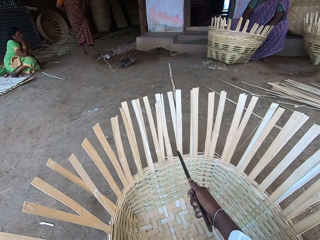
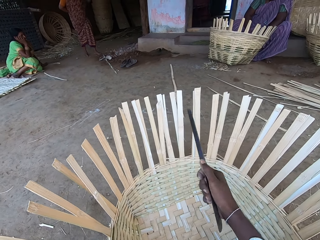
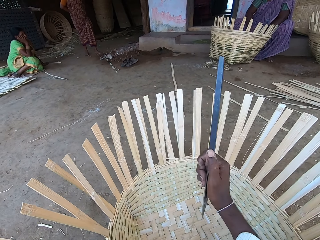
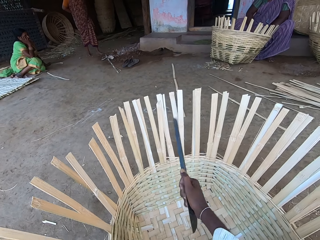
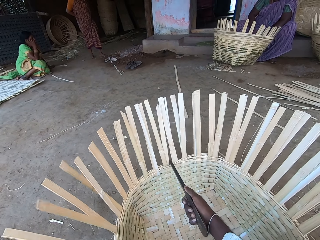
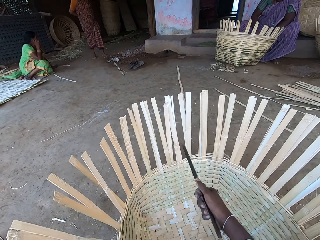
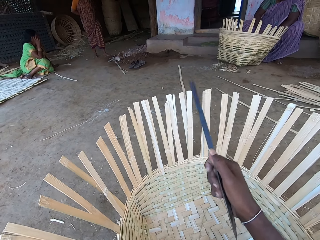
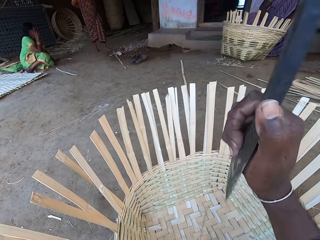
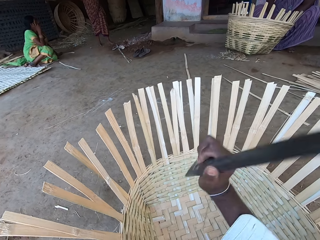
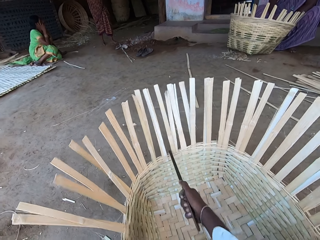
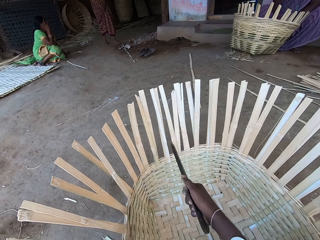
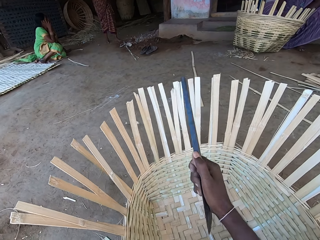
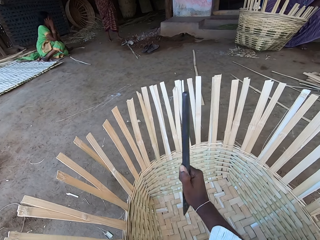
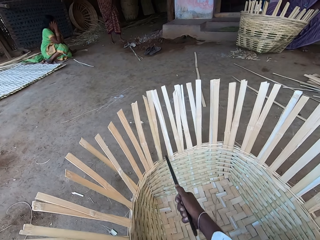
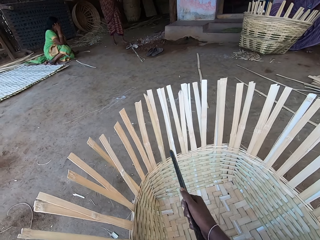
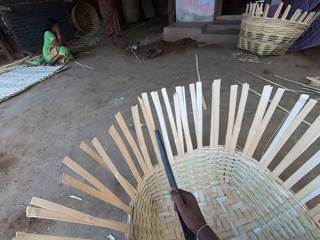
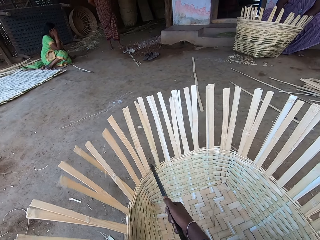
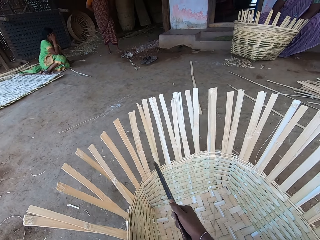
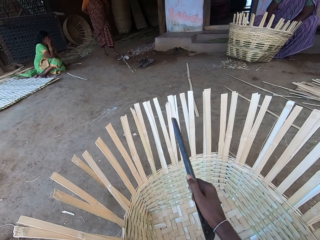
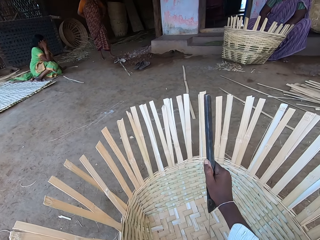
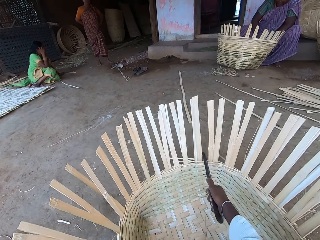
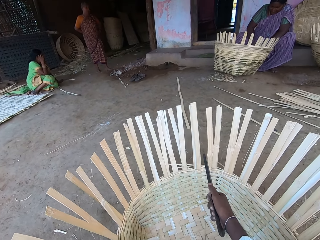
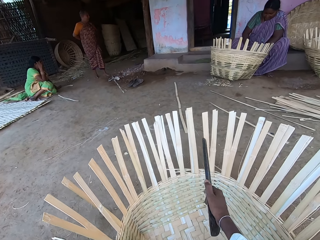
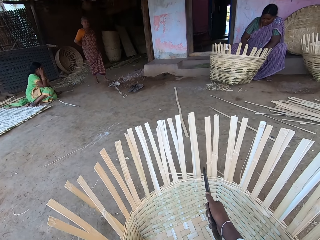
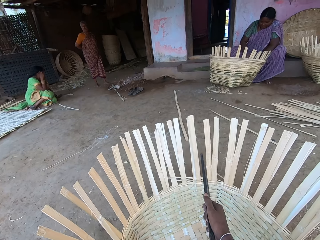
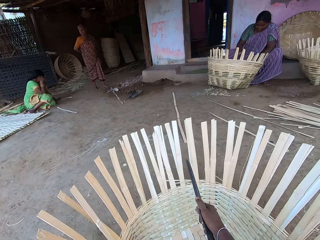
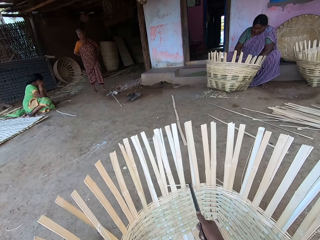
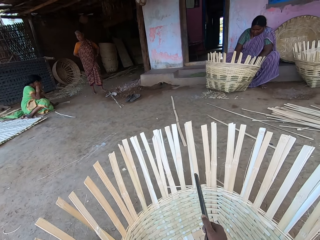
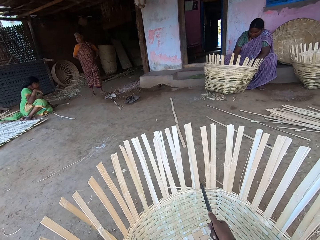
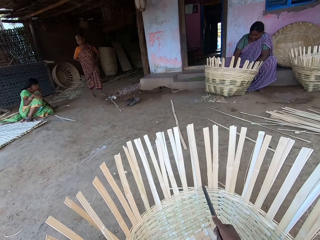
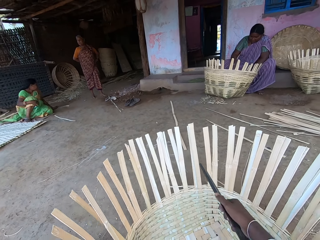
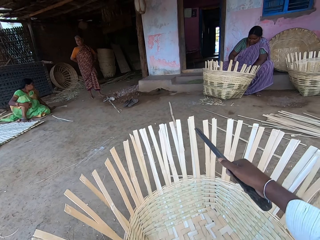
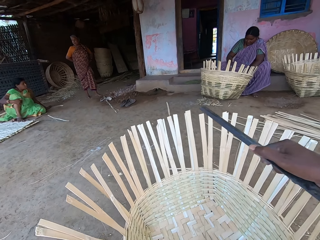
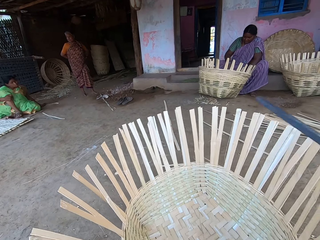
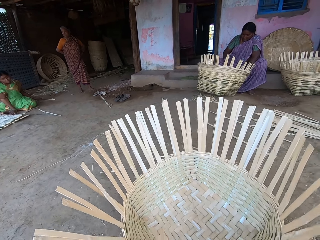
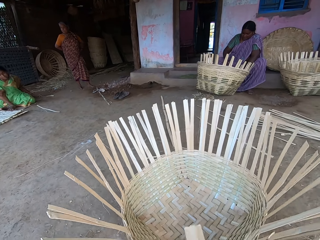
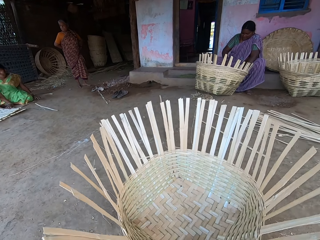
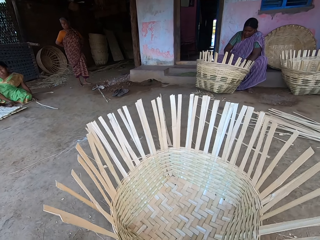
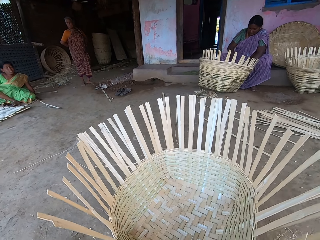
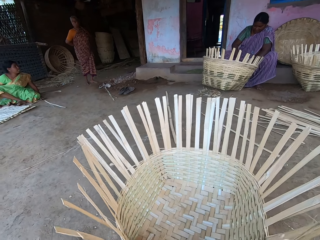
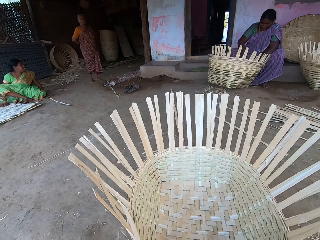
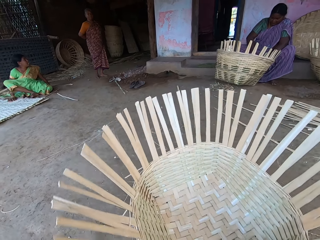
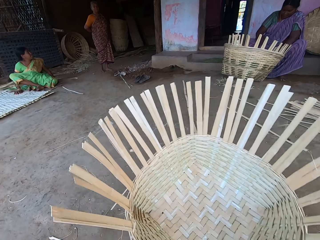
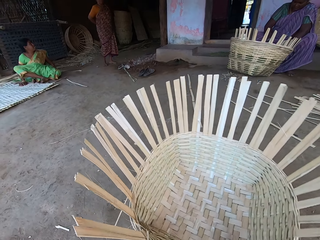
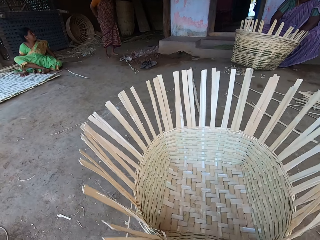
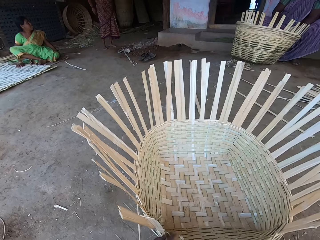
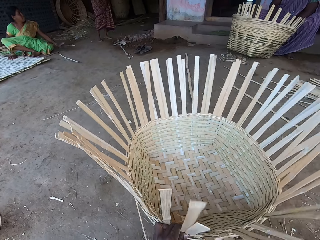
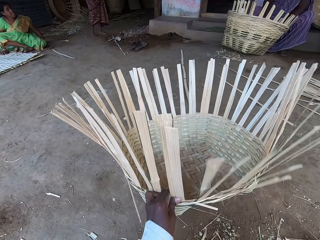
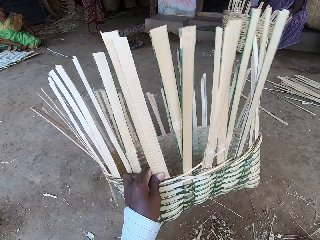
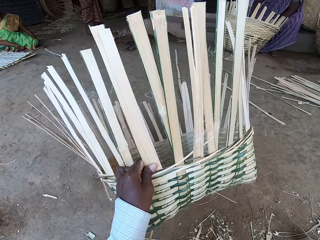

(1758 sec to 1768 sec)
The camera wearer pushes the basket. He spins the basket on the ground with his hands. He pulls the basket with his left hand and raises the basket with his left hand.

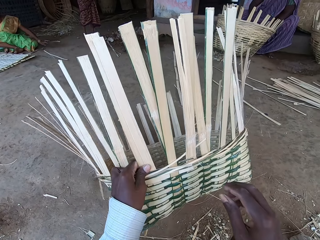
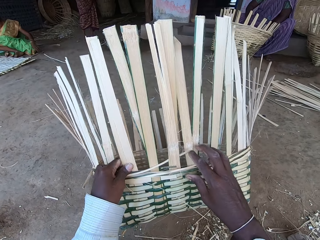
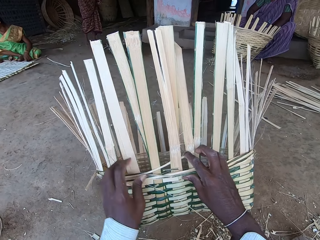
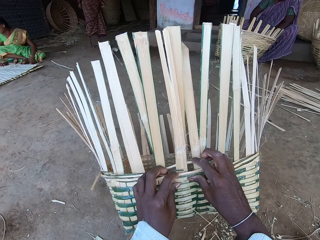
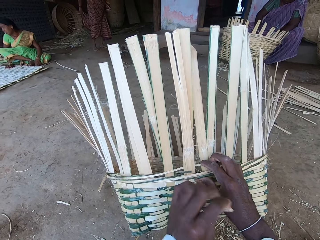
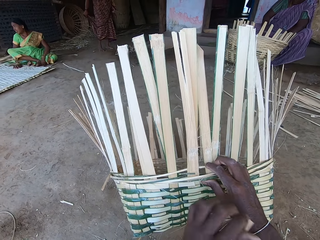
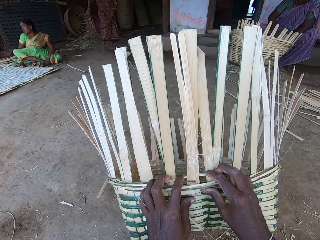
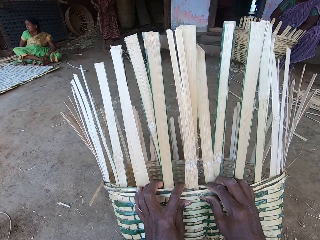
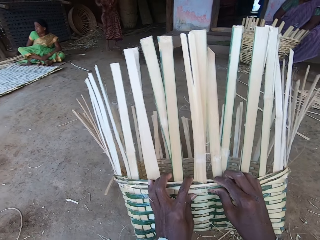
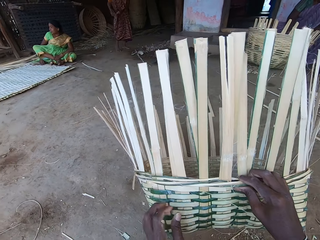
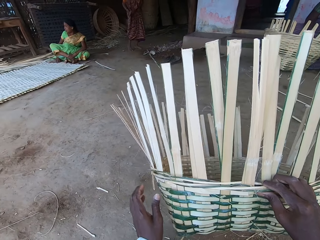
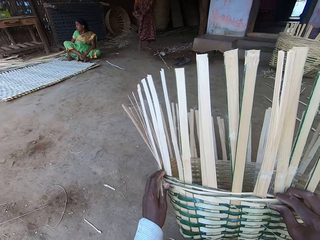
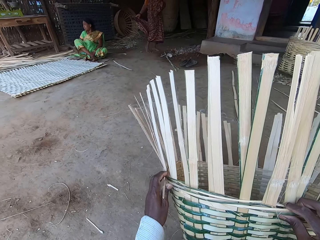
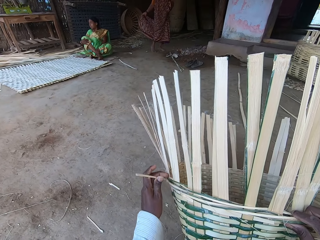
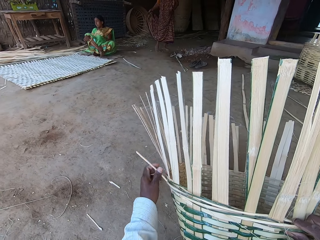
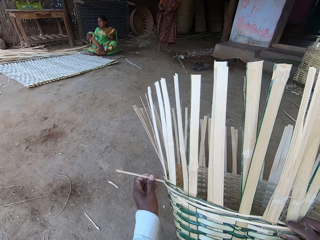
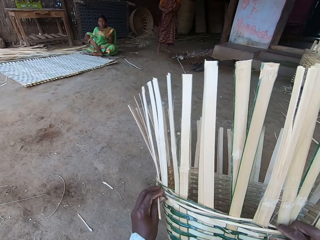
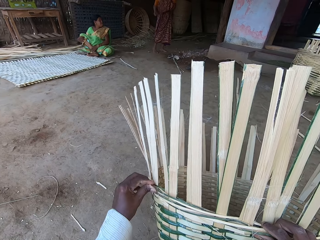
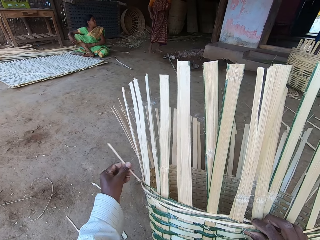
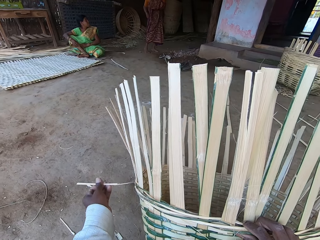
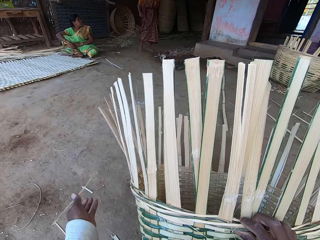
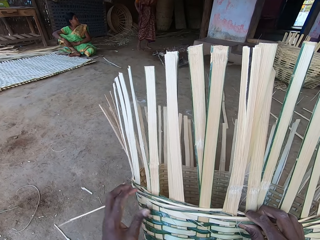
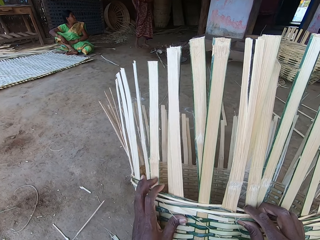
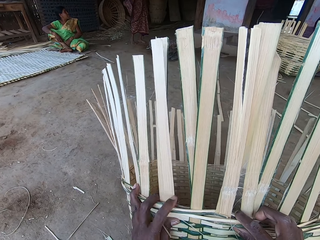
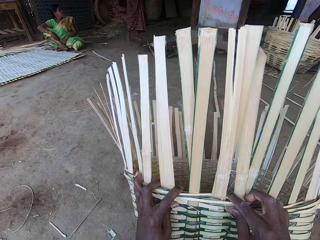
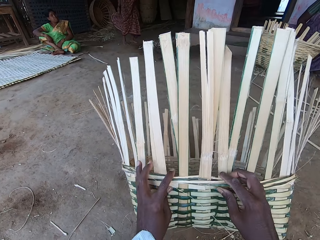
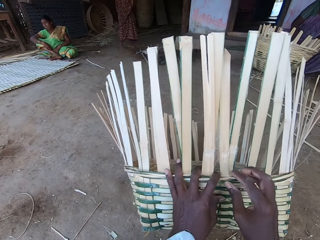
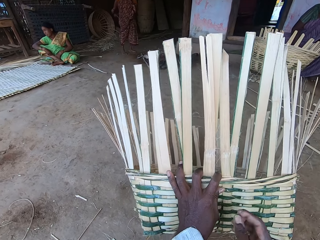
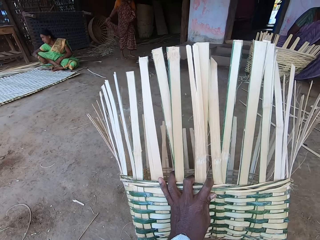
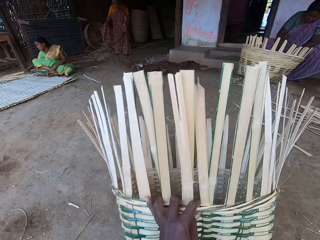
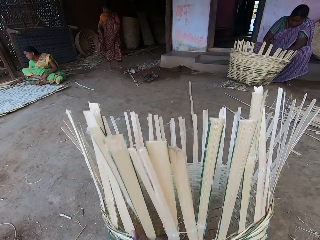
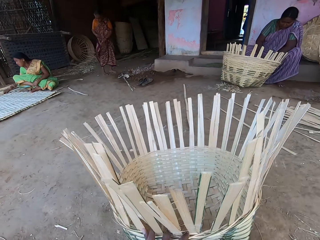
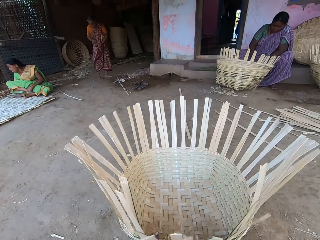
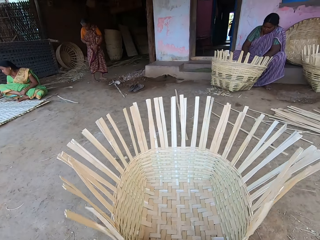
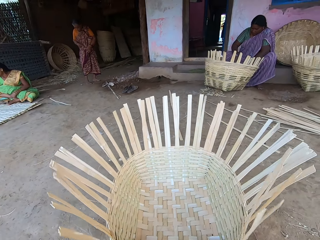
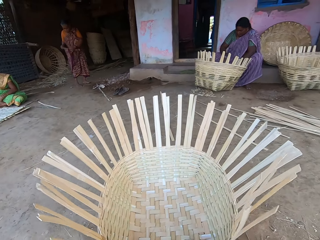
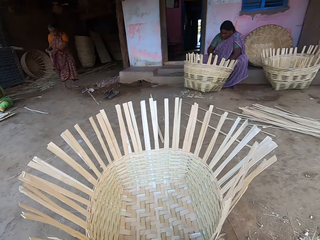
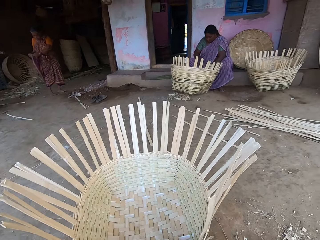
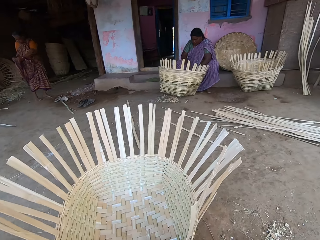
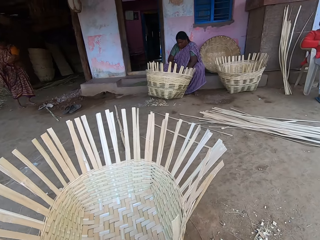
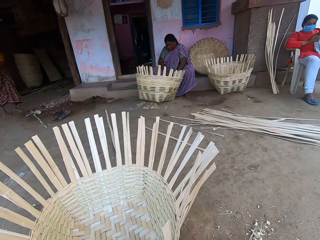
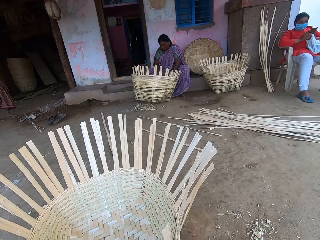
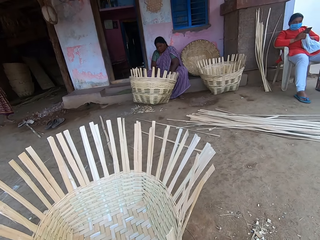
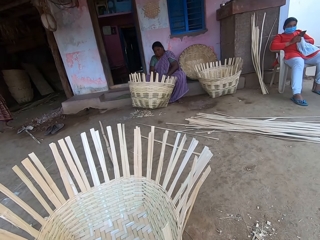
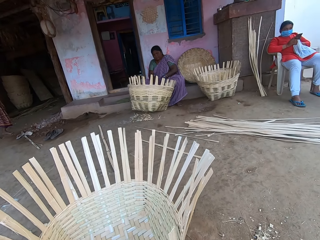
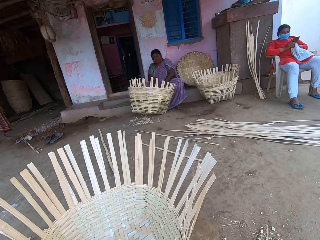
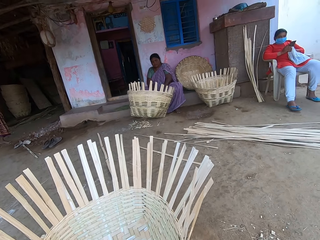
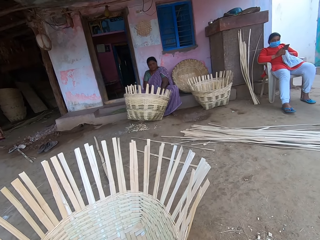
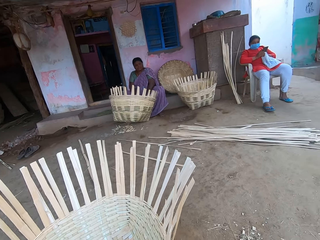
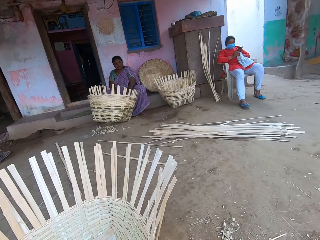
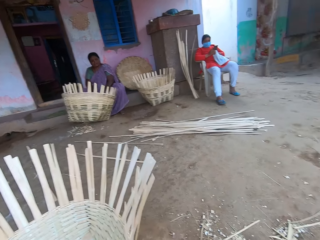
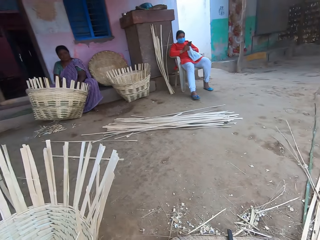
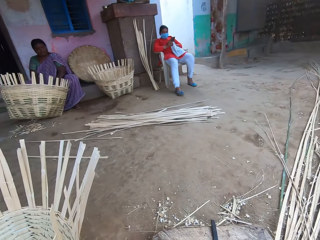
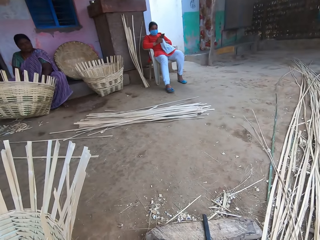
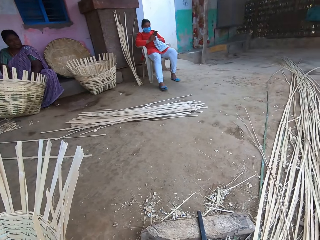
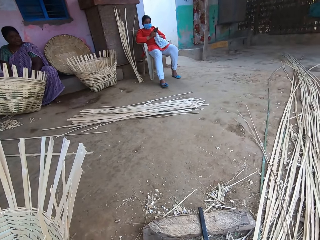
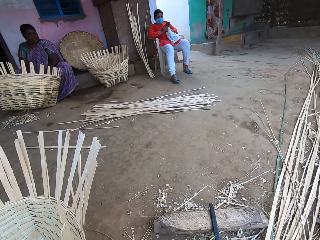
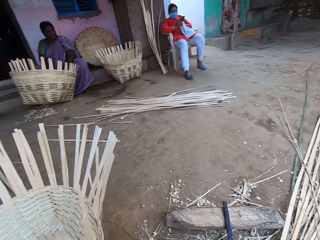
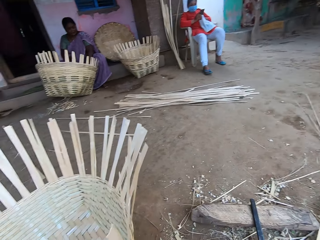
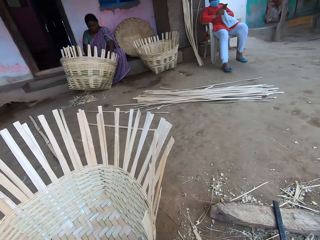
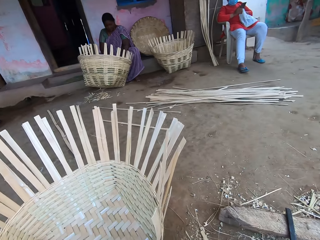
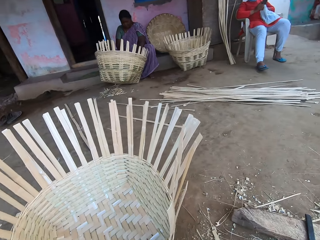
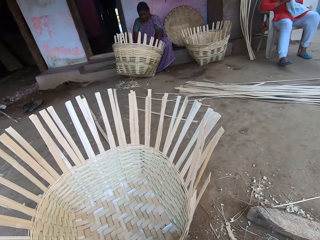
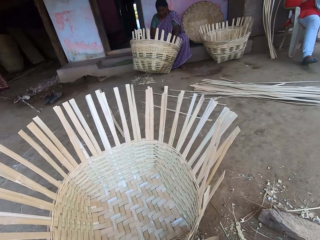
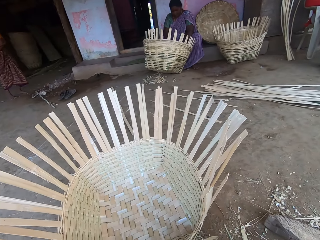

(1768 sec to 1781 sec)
The camera wearer holds the basket with both hands. He weaves the basket on the ground with both hands. He presses the weaving grass. He breaks a bamboo stick from the basket with his left hand. He drops the bamboo stick on the ground with his left hand. He holds the basket with both hands. He puts the basket on the floor. He adjusts the basket on the ground with his left hand. He looks around. A man operates a phone with both hands.
